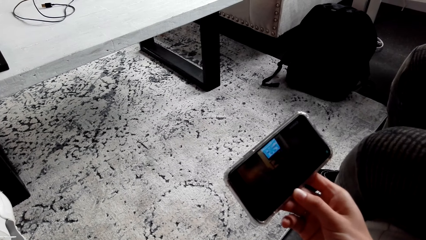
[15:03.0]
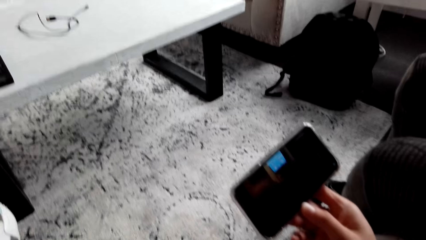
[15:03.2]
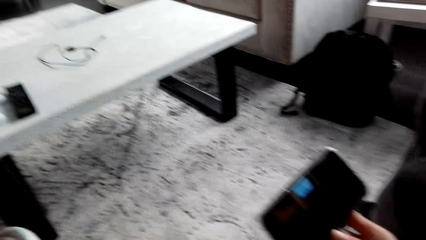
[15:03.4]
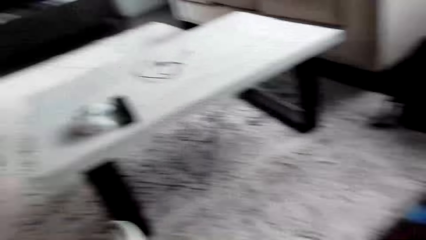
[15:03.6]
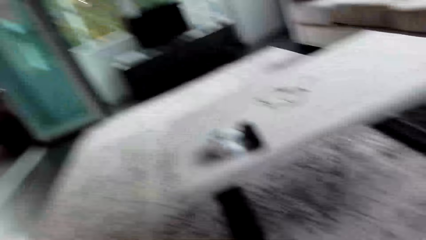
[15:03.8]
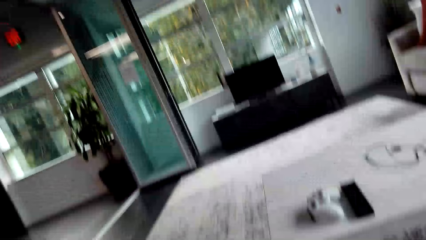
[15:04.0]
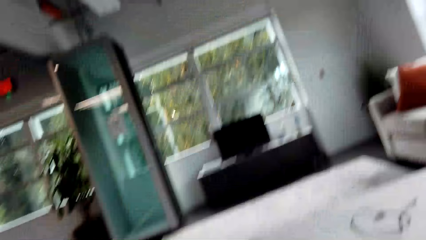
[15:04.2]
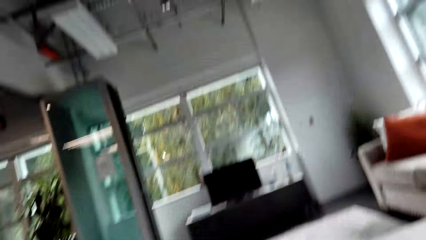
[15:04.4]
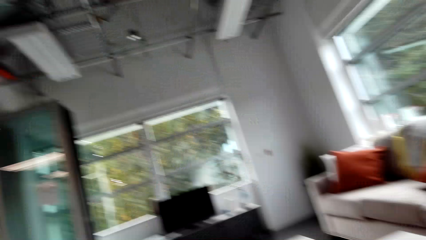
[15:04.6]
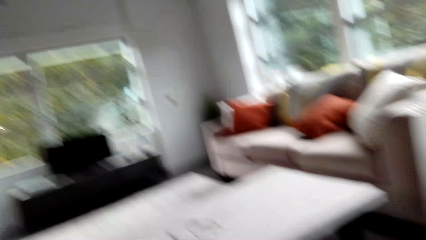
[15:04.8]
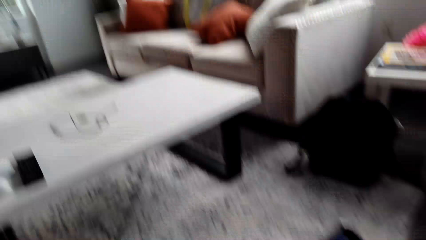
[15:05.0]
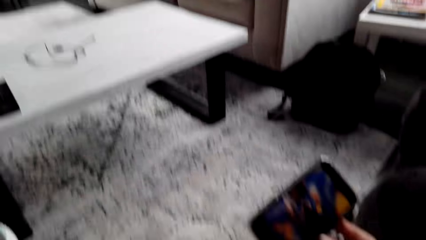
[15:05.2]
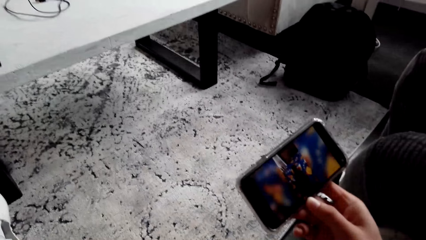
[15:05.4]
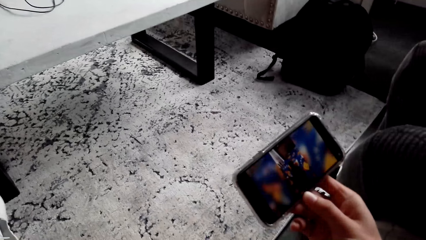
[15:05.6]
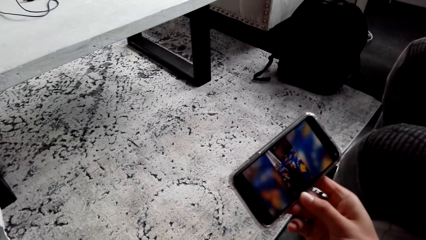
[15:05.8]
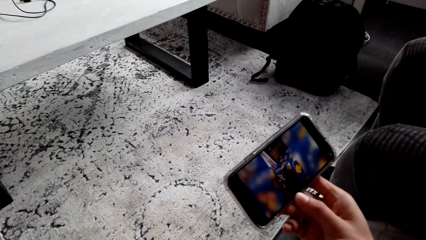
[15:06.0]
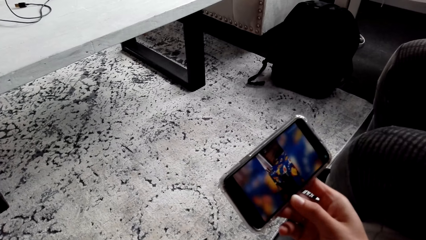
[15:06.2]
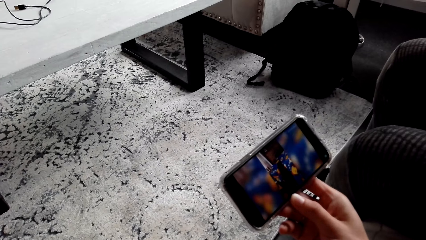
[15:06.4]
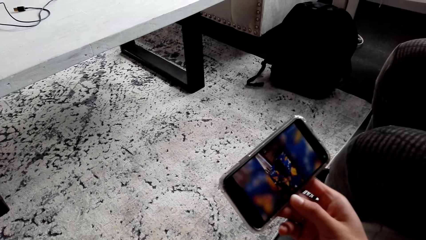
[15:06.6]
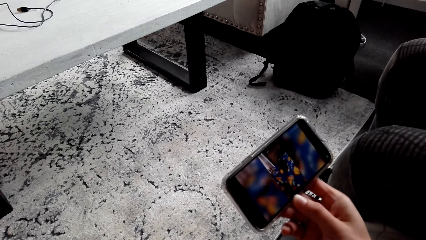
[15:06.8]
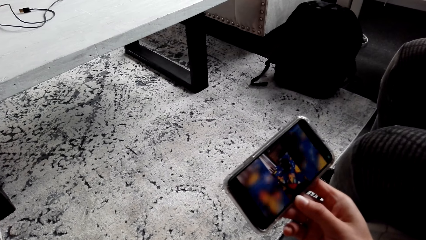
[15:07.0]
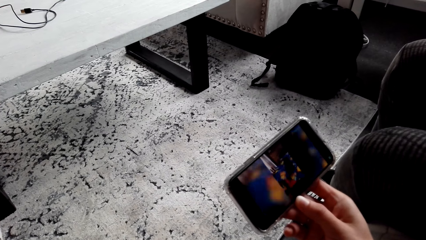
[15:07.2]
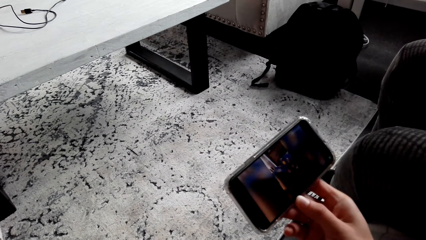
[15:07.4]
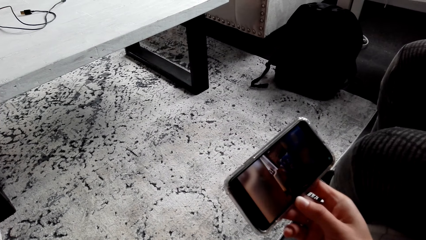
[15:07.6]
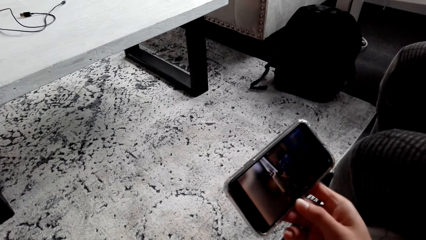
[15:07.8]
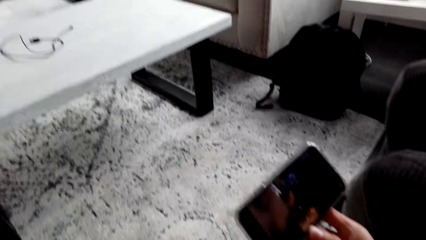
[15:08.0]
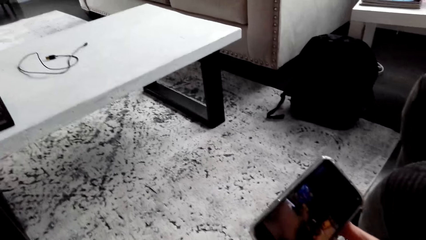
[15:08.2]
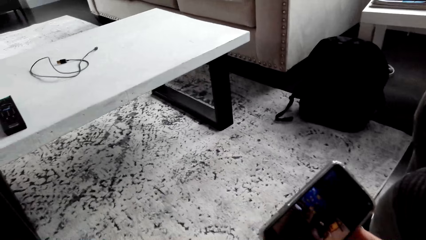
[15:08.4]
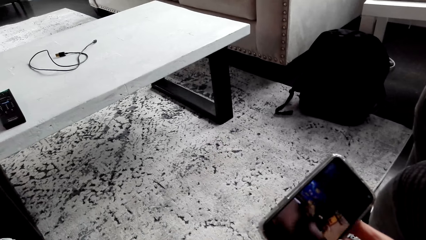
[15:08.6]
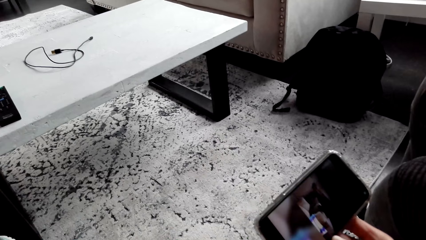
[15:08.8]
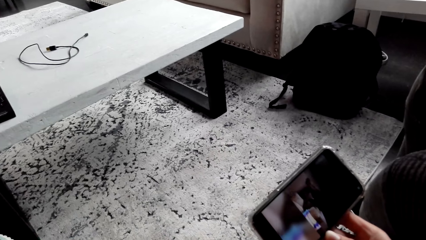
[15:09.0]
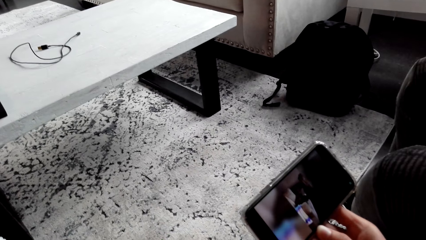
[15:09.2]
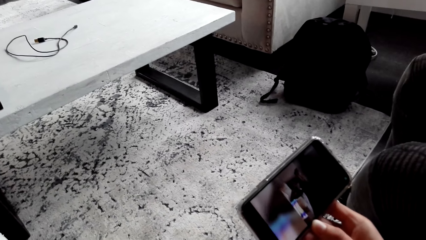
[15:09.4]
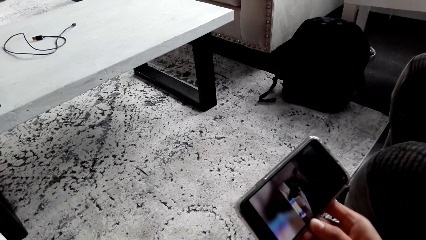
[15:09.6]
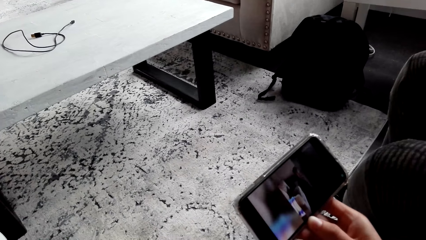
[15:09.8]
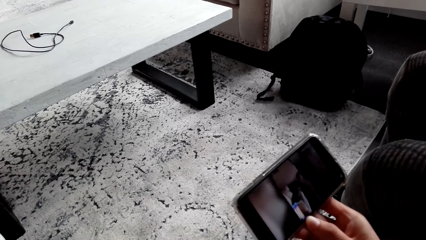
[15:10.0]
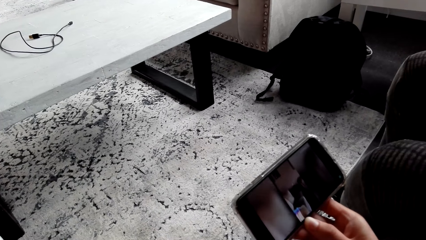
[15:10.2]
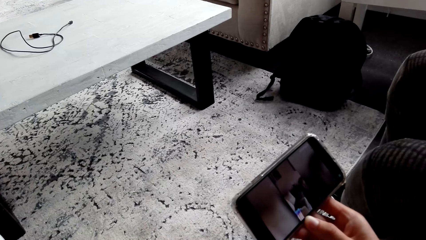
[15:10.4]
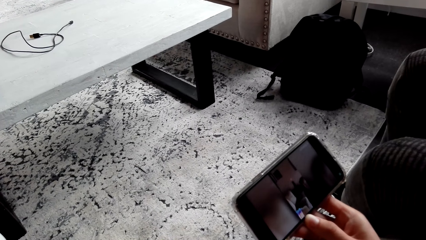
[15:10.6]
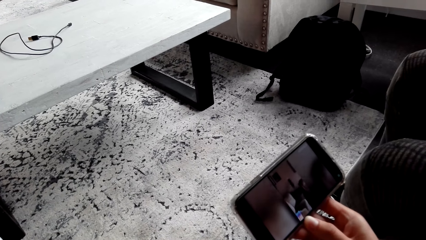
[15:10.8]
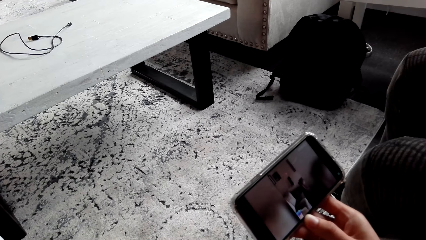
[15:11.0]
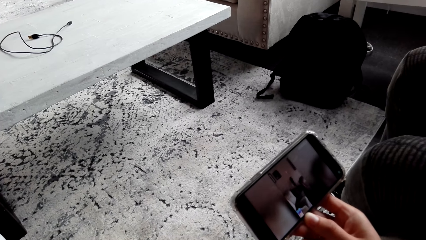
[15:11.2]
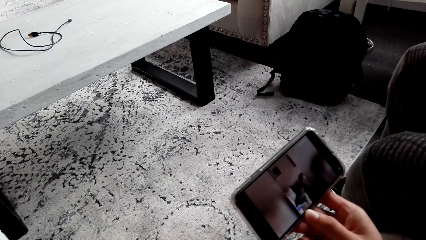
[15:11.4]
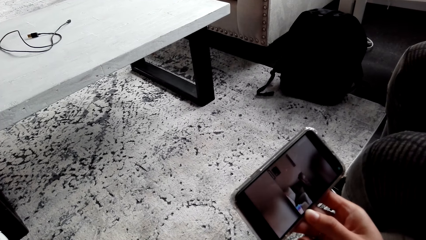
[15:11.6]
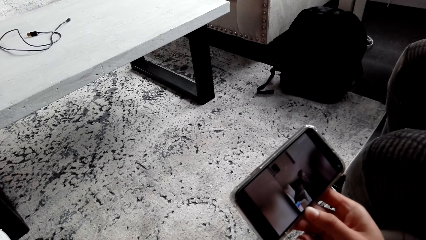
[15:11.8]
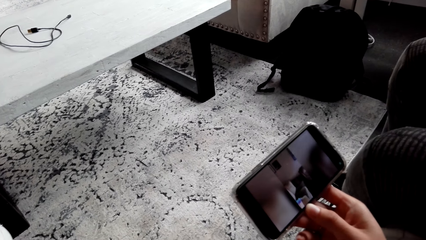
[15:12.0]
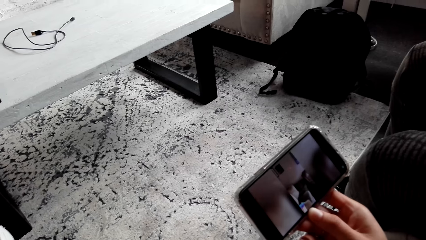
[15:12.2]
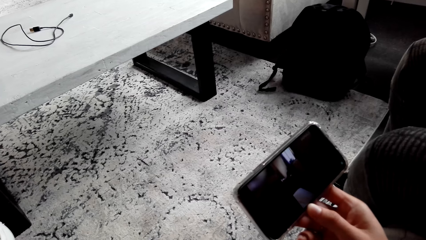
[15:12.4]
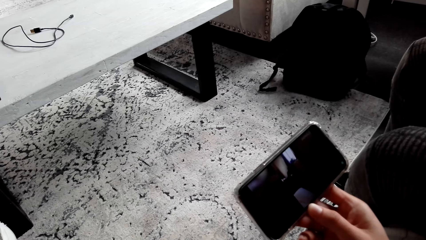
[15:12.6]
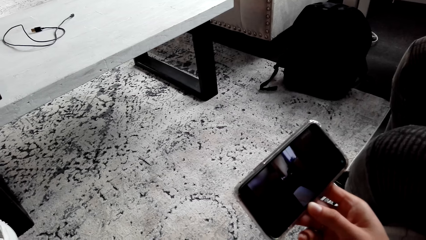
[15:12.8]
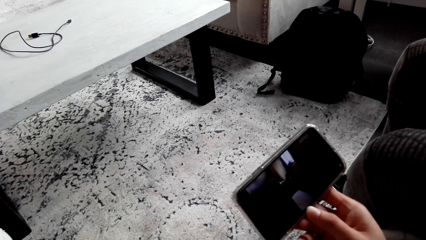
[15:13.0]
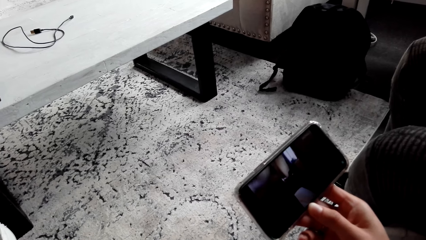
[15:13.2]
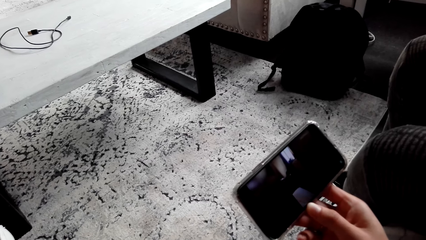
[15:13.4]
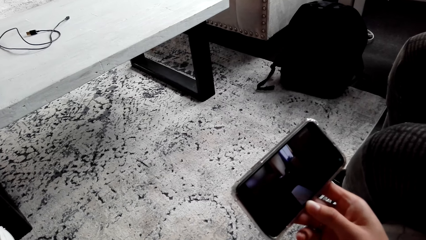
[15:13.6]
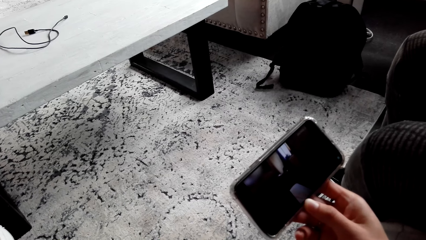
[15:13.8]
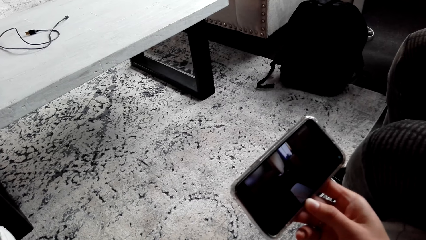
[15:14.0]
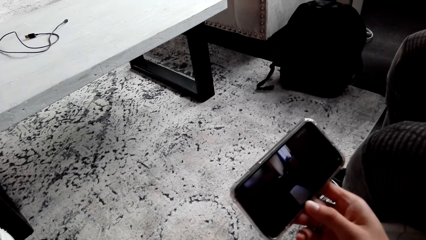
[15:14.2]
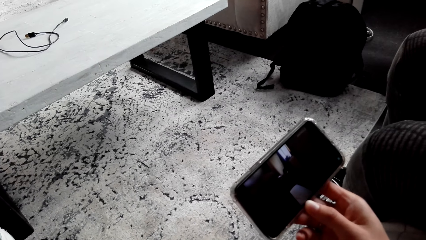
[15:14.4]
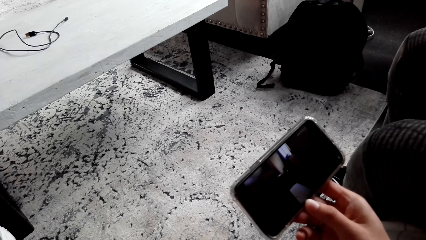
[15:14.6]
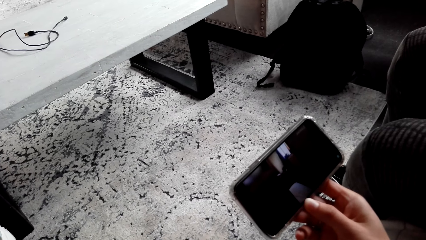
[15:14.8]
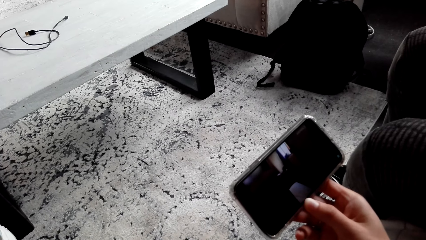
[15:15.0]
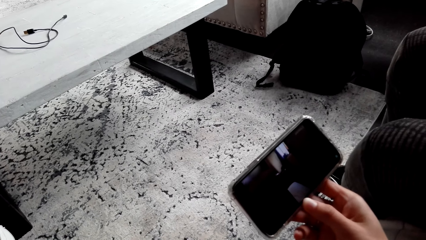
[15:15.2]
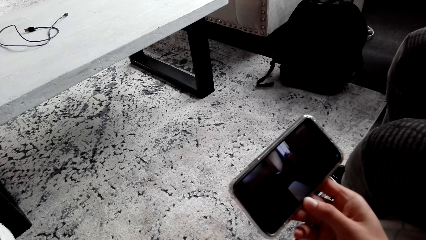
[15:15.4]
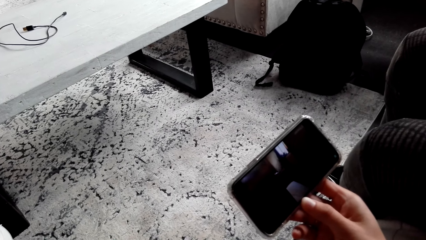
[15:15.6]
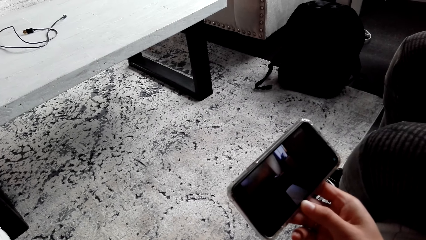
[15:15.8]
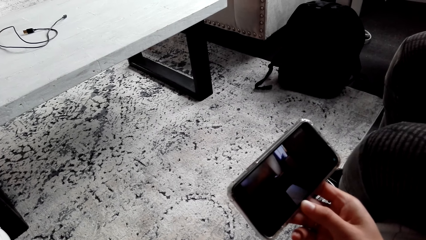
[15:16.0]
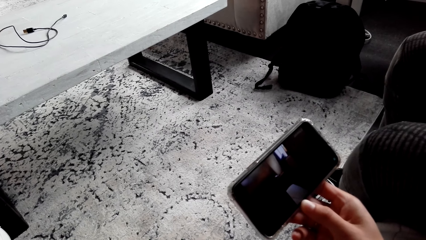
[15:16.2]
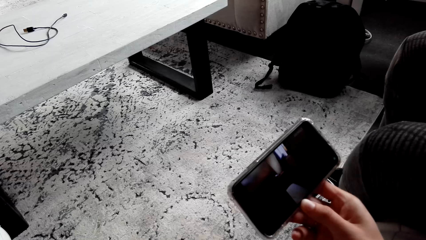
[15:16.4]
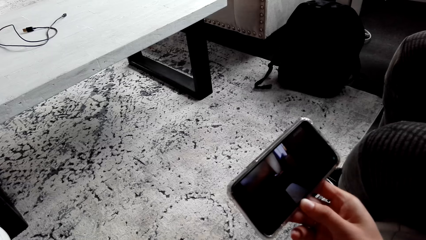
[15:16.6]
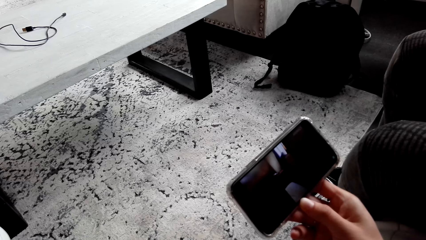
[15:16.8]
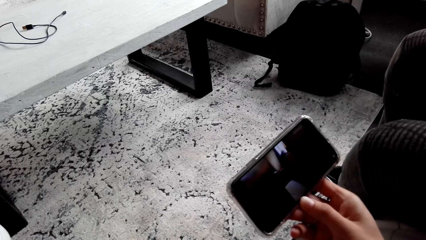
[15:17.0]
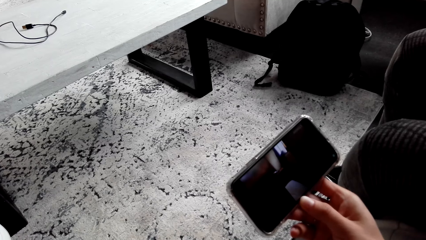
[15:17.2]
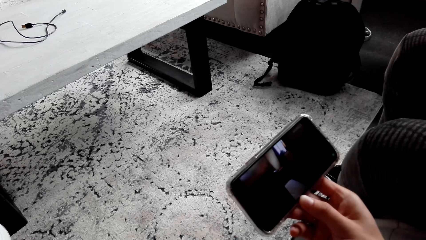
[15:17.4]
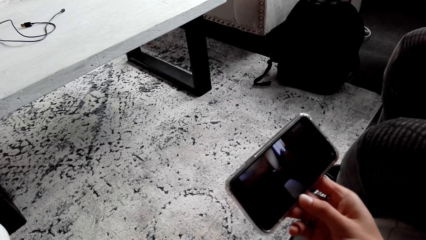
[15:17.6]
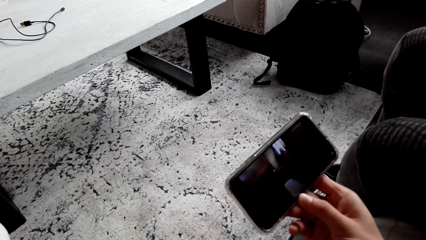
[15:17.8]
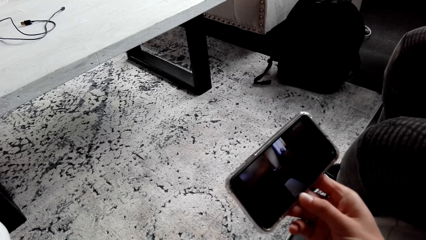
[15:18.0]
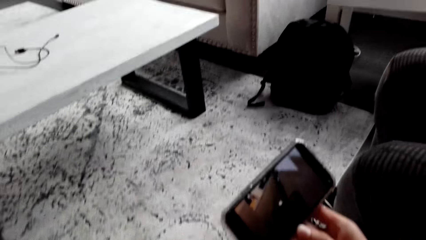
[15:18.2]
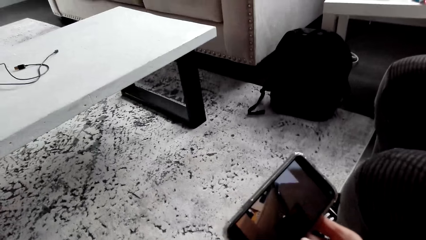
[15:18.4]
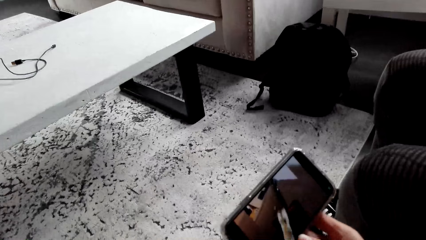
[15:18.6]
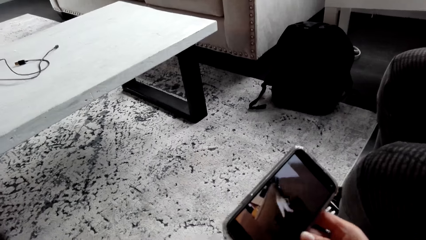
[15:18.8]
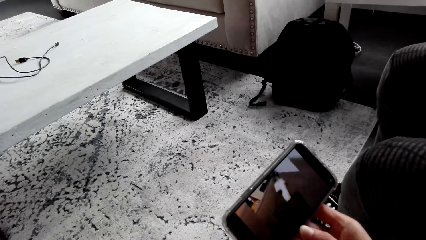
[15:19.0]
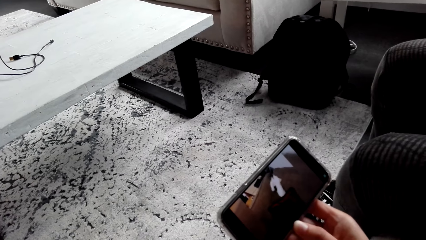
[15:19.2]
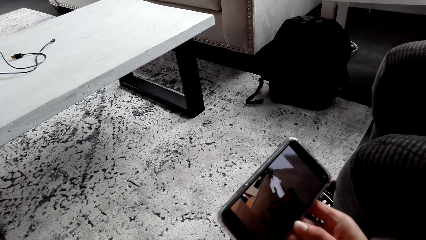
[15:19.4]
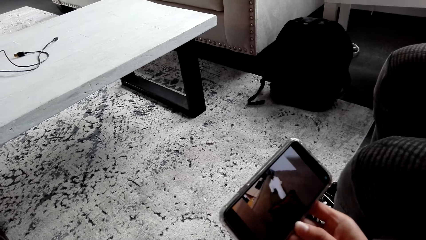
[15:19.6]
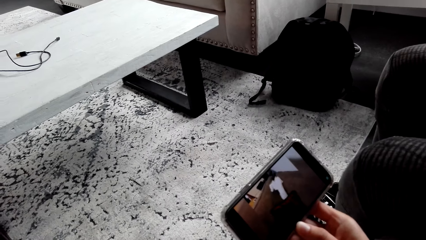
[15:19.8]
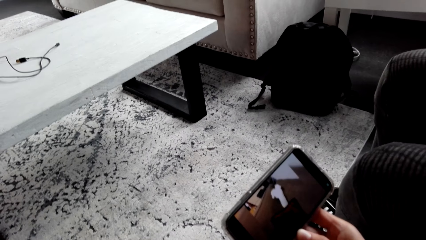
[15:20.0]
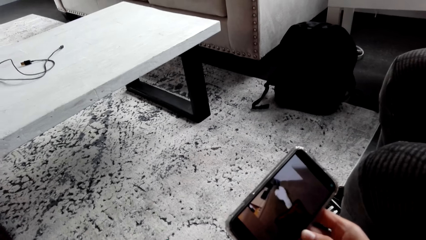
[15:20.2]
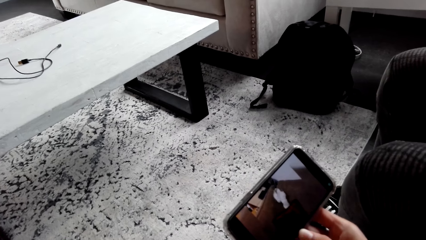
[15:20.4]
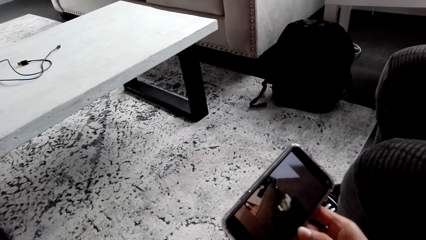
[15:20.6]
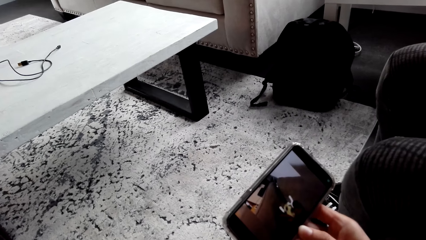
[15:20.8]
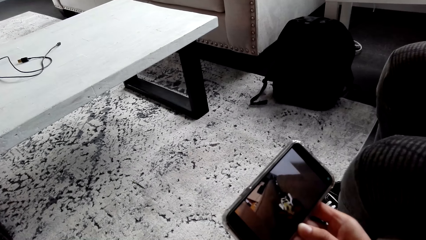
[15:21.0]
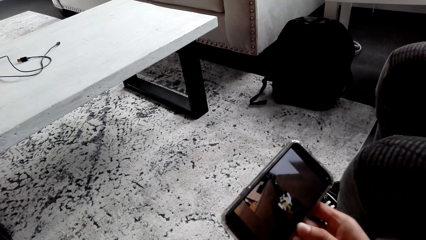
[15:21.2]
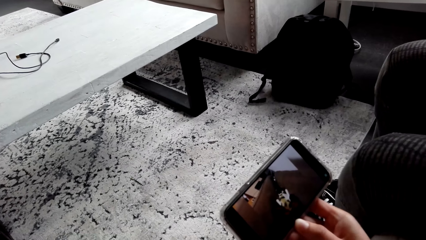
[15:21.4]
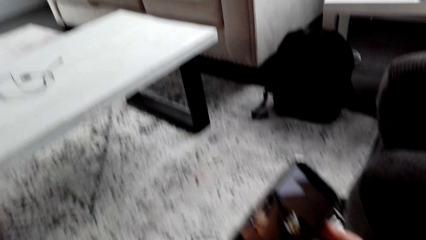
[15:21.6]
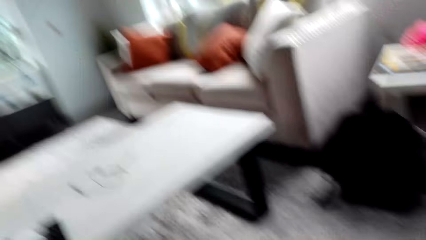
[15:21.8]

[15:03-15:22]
The camera wearer turns around. They look around. They watch a video on their phone. They watch the video on the phone repeatedly.
